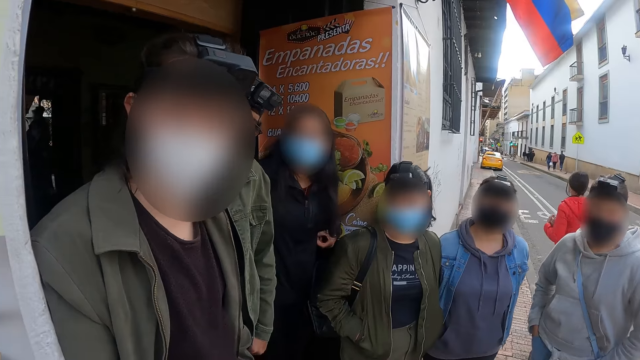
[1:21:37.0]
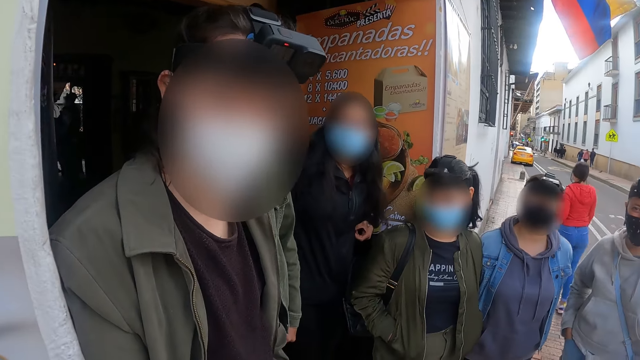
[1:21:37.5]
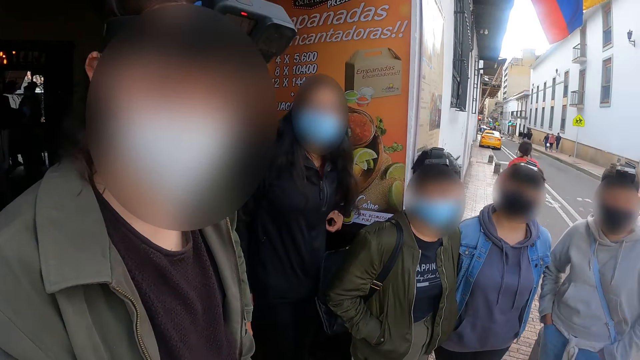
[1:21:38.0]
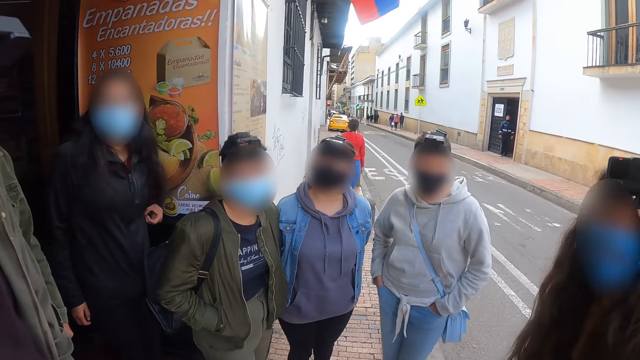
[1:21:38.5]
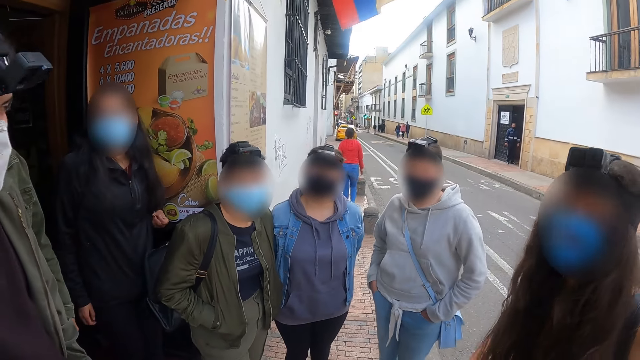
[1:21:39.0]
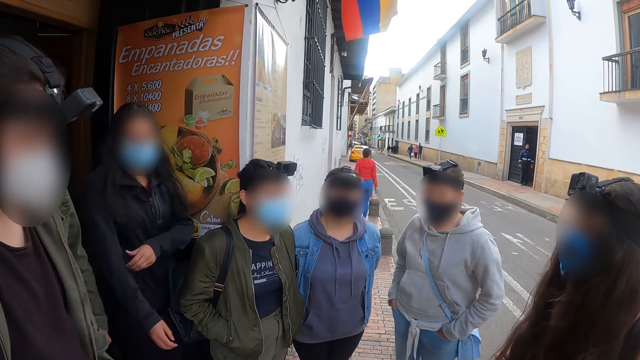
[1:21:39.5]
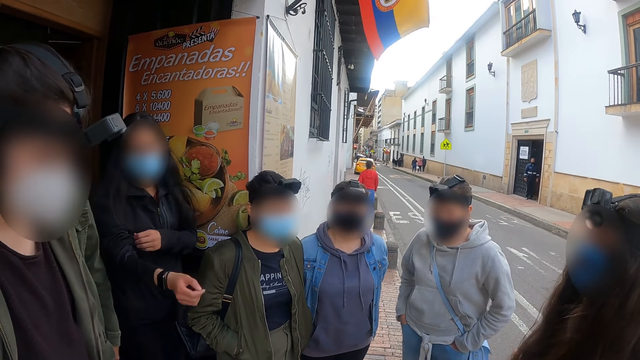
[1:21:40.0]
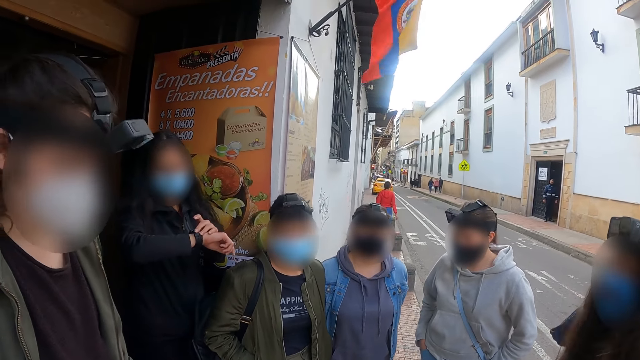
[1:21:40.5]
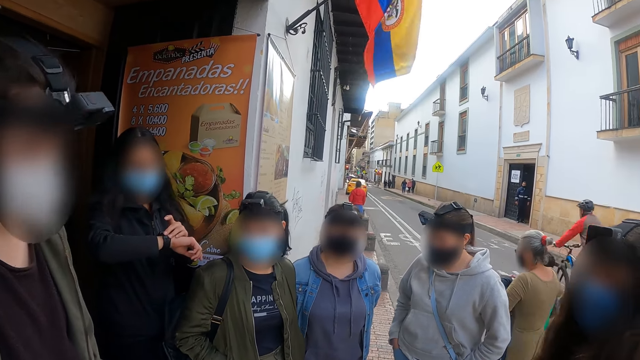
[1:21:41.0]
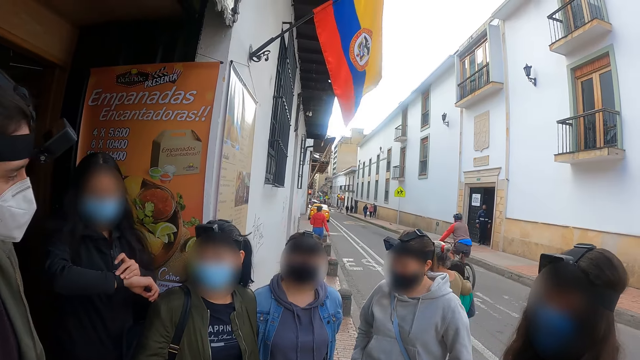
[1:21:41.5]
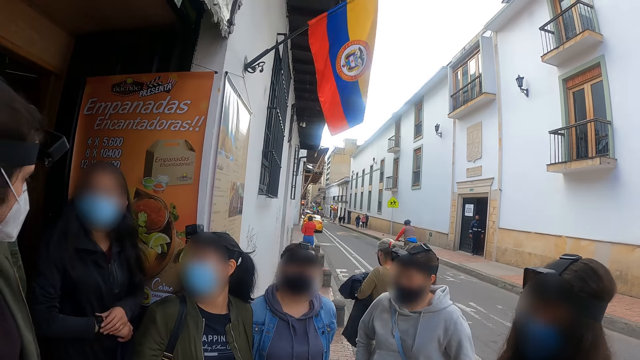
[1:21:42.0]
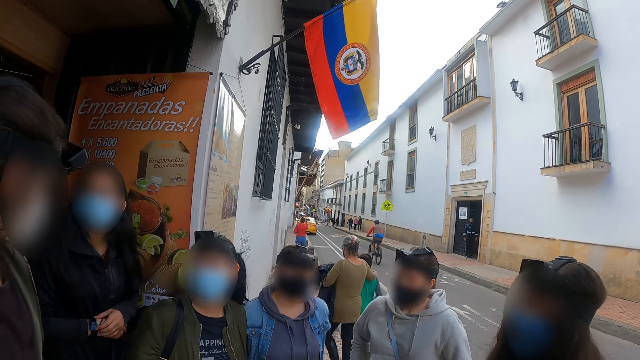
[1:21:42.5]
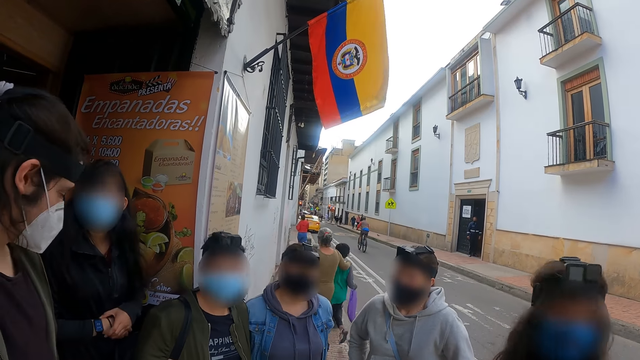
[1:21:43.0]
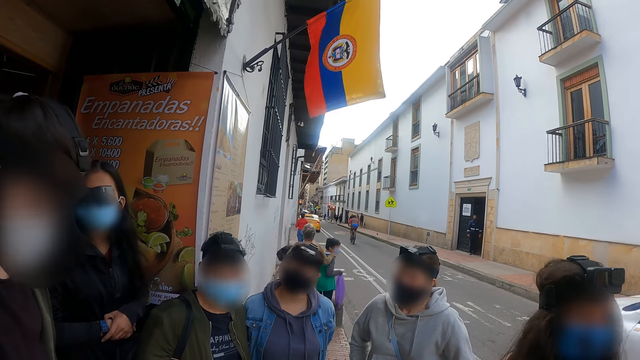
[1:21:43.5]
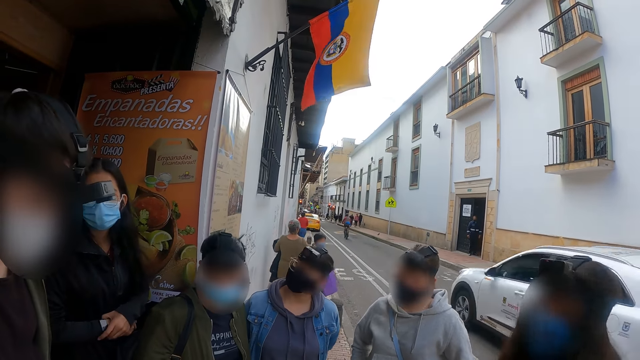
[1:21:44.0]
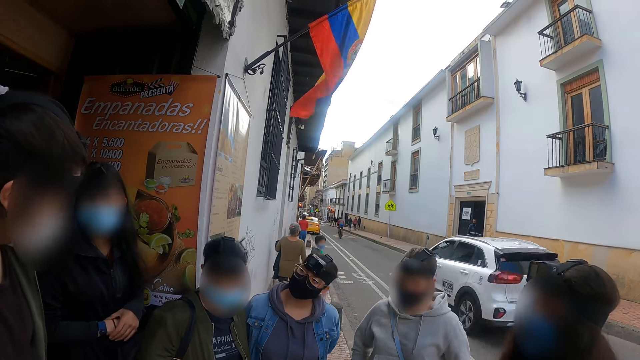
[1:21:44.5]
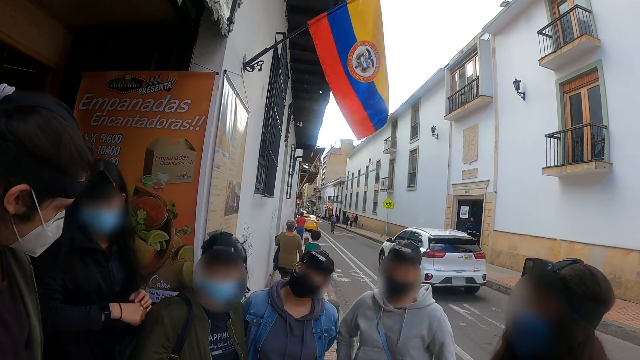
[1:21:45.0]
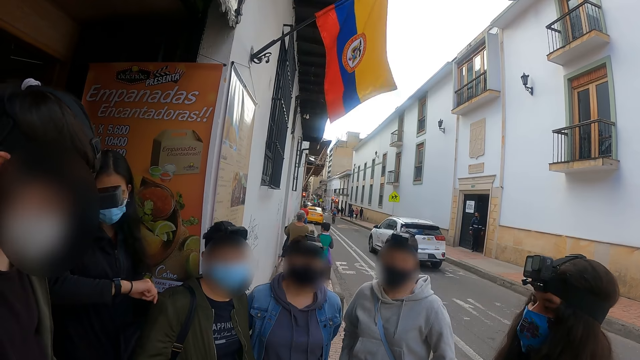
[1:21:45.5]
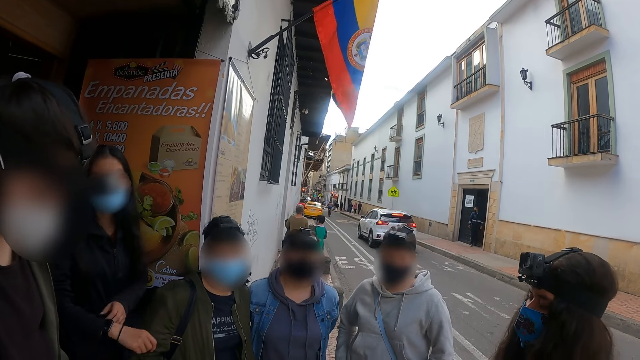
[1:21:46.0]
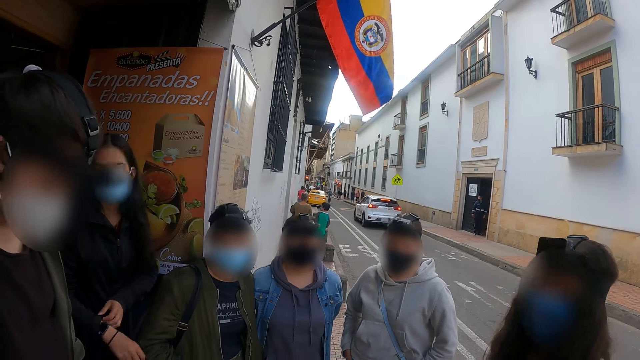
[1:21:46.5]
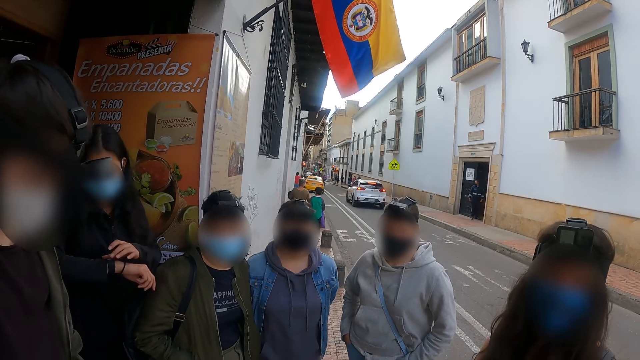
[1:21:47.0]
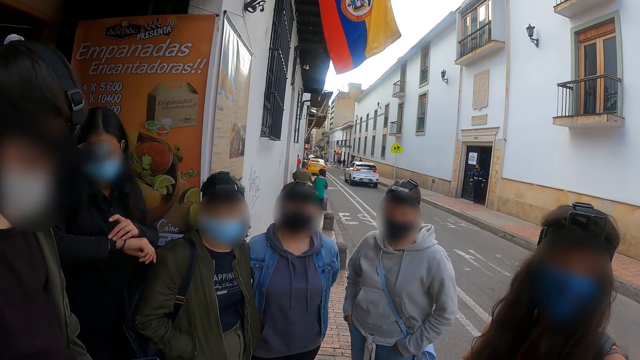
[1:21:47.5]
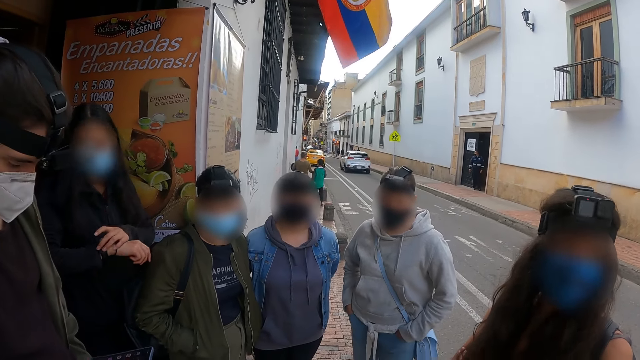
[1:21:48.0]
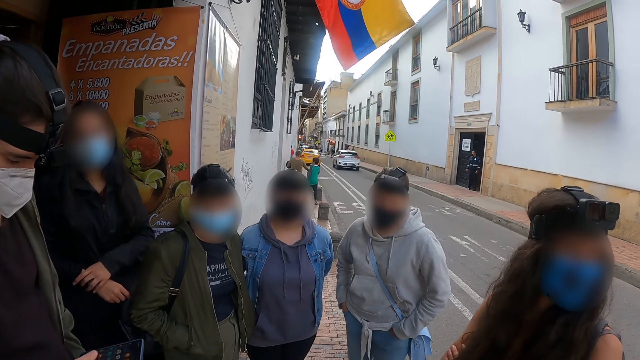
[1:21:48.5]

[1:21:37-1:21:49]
A person walks on the road. Another person checks the wrist watch.

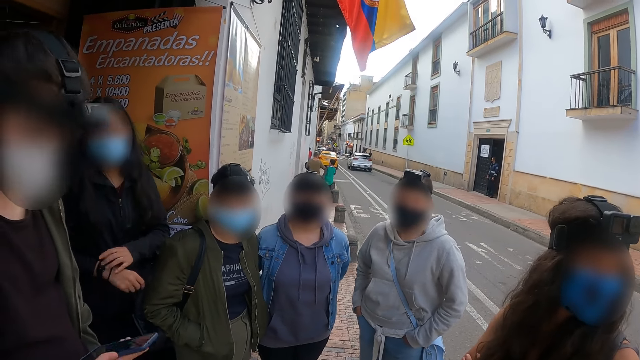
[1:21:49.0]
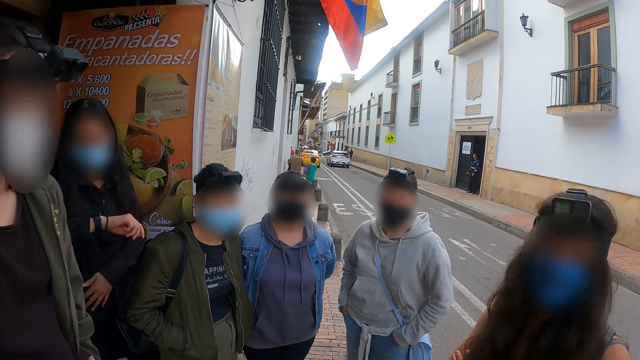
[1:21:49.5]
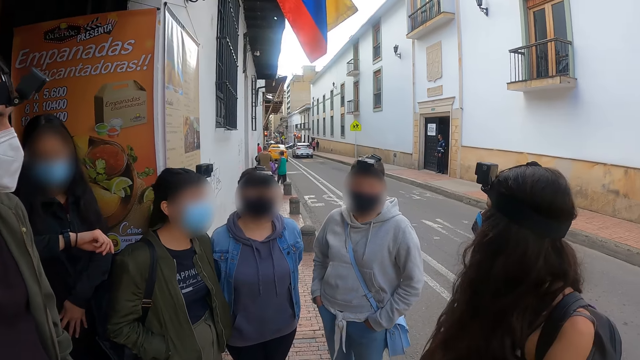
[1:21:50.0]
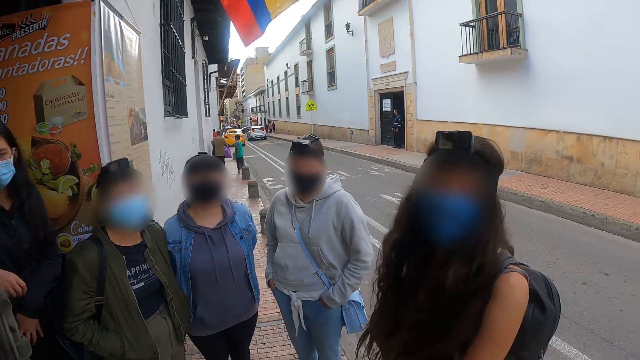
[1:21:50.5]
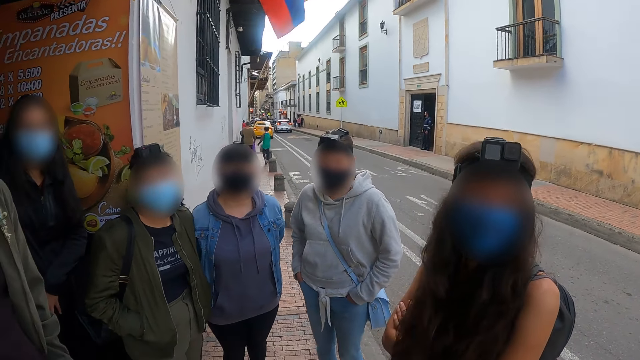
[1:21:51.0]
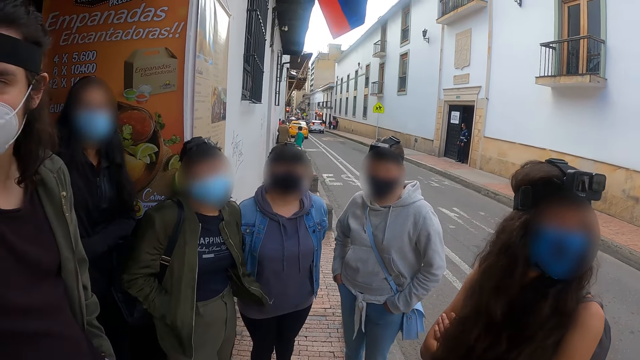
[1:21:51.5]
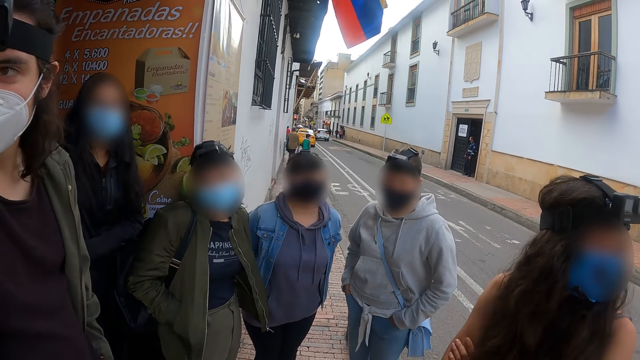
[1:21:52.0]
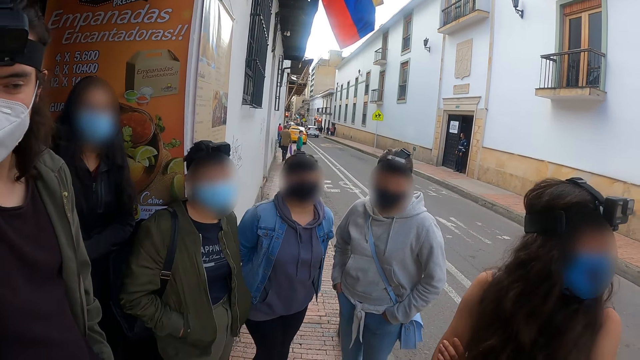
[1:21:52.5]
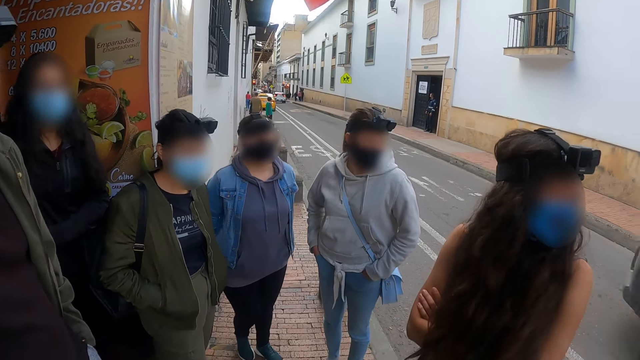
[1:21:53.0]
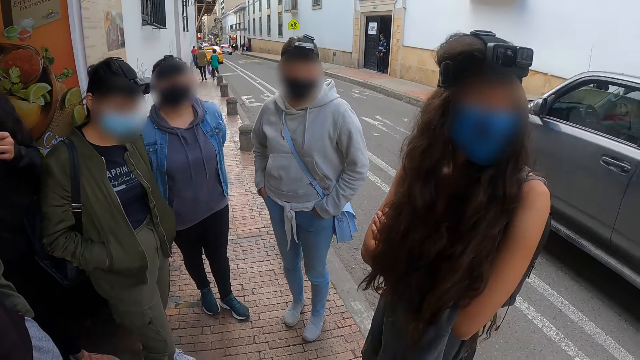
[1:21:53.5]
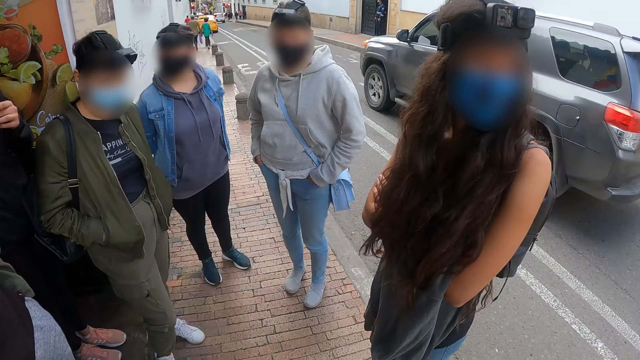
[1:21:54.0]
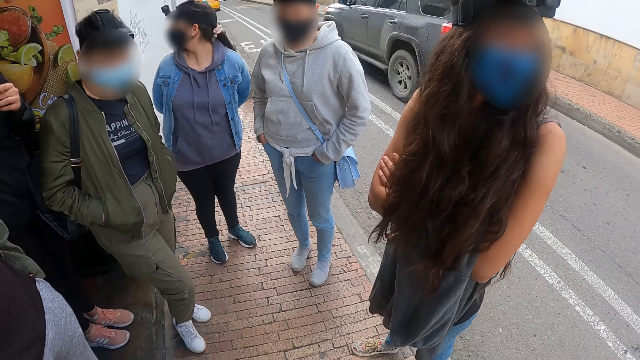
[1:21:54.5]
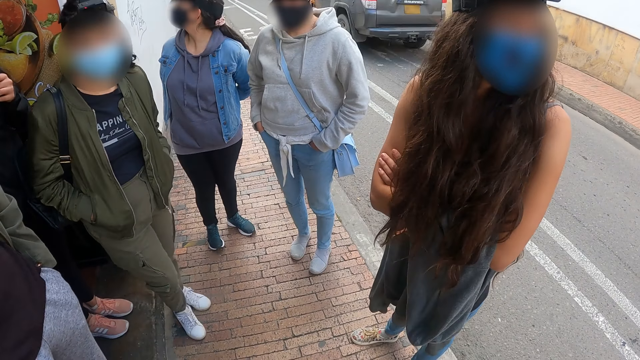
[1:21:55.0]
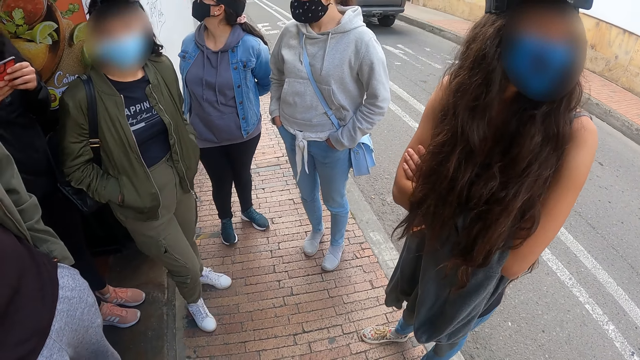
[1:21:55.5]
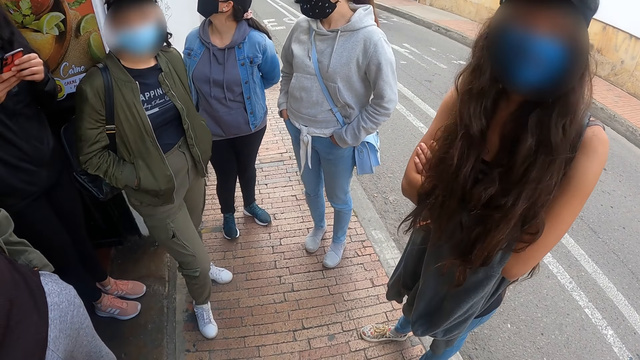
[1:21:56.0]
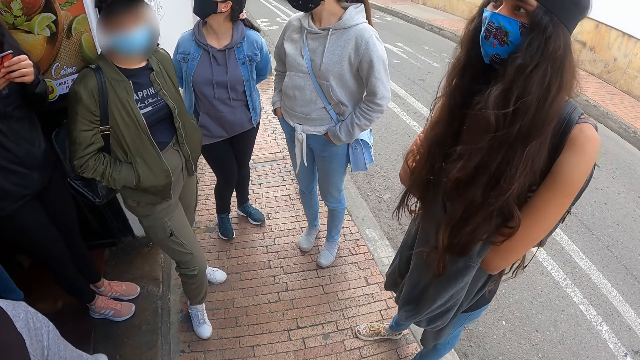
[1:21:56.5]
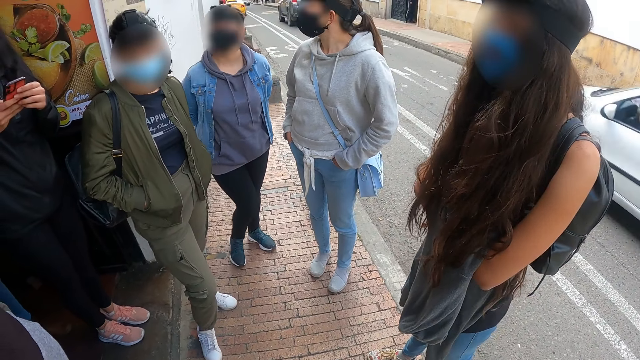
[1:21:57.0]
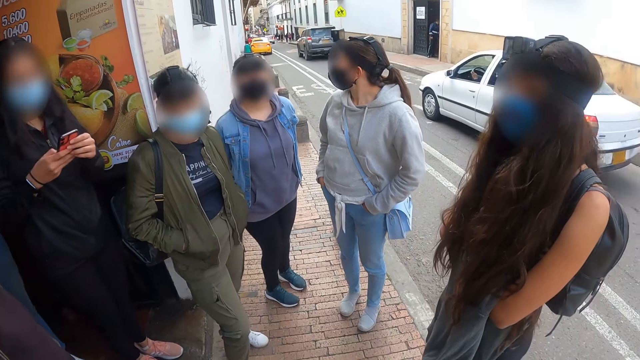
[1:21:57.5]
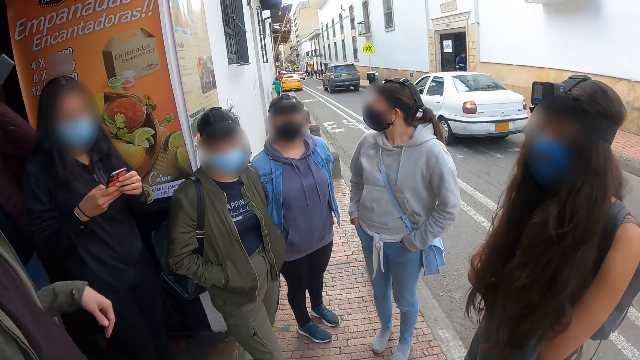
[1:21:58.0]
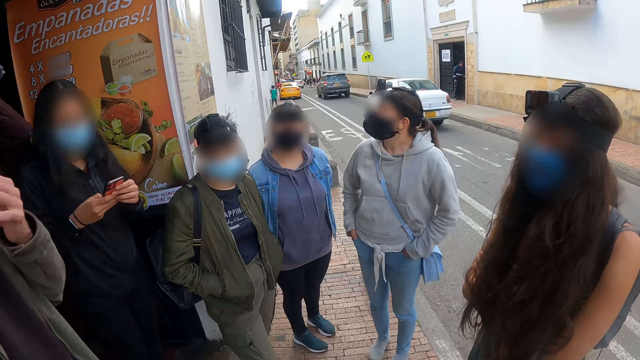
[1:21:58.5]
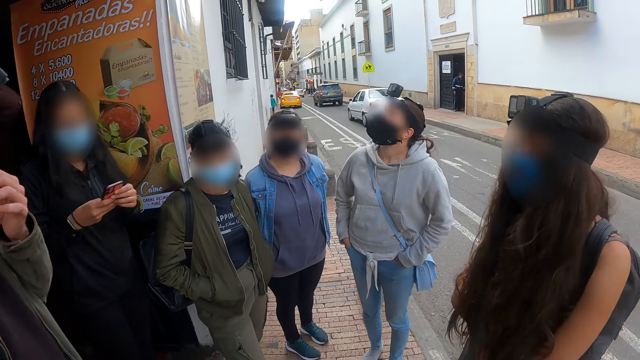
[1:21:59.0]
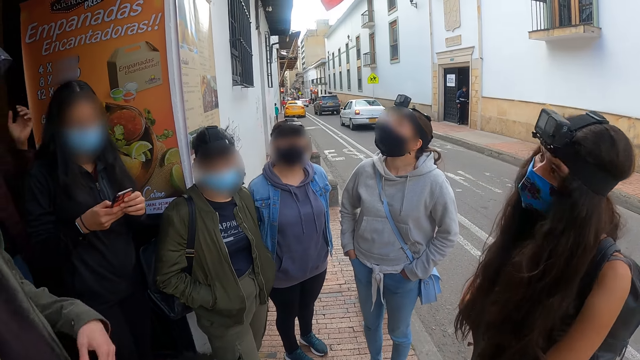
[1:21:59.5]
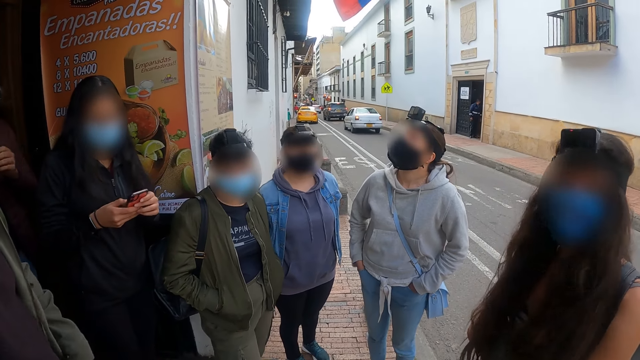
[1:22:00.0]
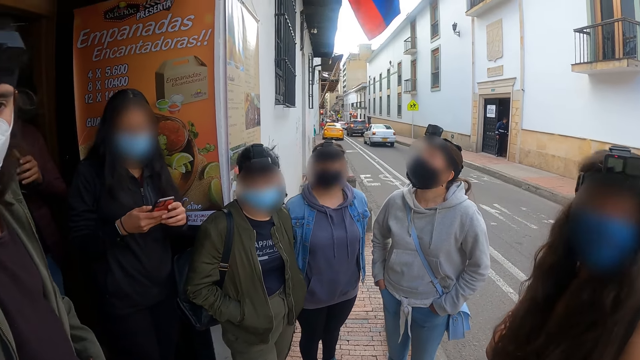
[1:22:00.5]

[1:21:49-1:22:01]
The camera wearer stares outside. A person operates a mobile phone.
